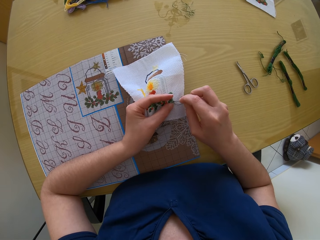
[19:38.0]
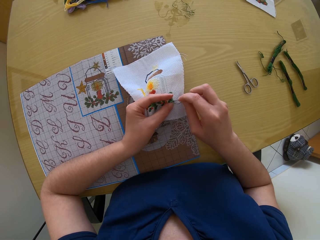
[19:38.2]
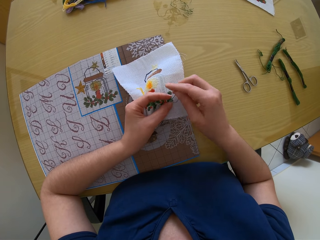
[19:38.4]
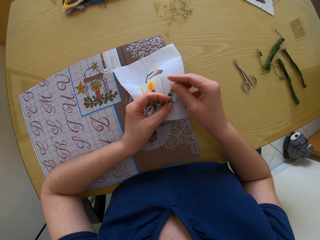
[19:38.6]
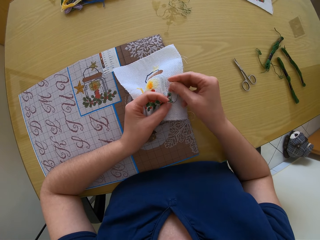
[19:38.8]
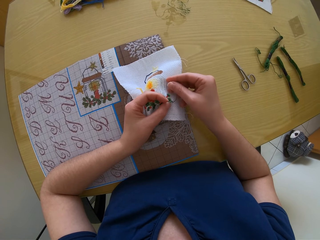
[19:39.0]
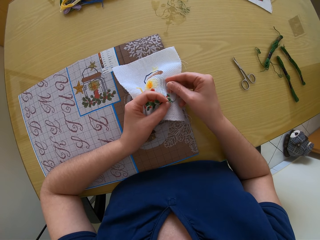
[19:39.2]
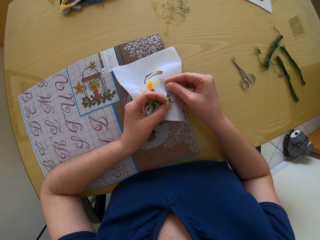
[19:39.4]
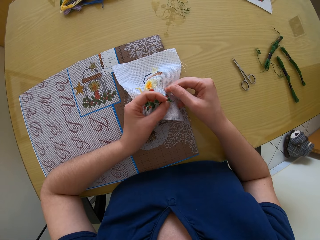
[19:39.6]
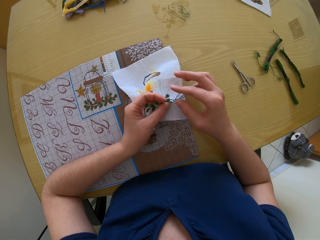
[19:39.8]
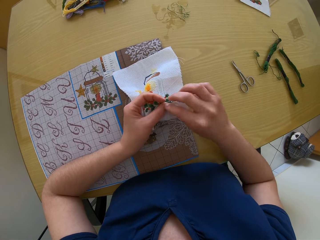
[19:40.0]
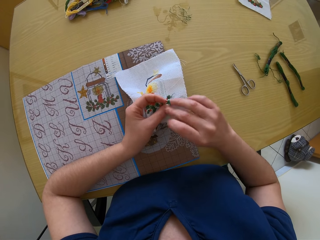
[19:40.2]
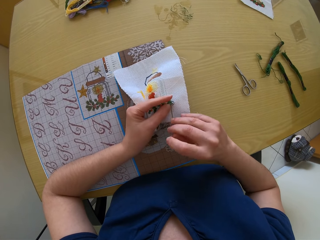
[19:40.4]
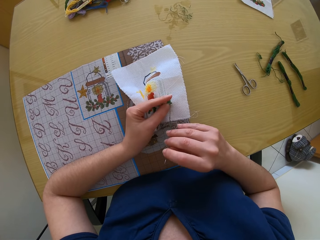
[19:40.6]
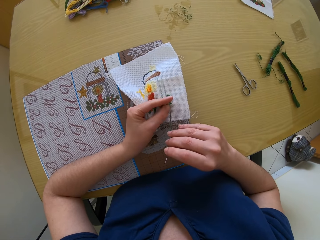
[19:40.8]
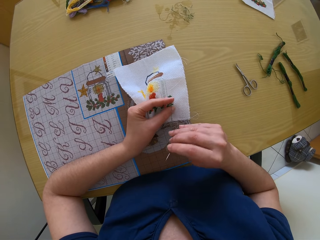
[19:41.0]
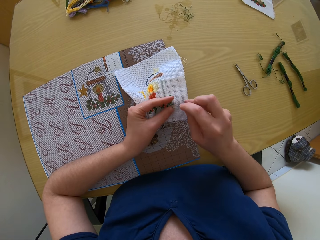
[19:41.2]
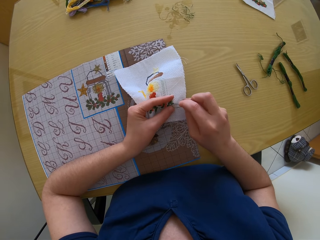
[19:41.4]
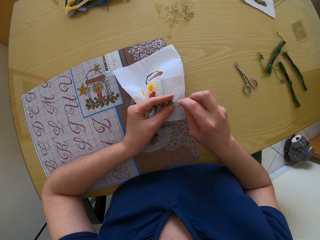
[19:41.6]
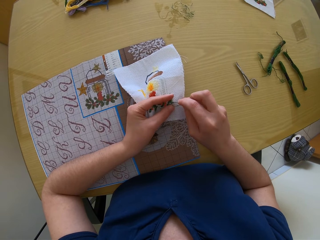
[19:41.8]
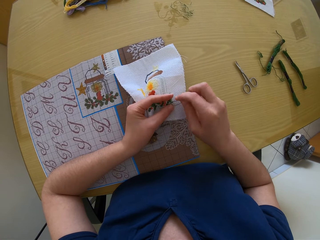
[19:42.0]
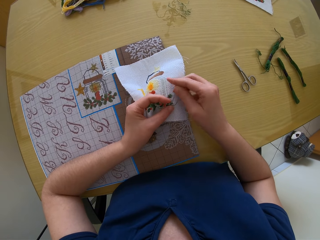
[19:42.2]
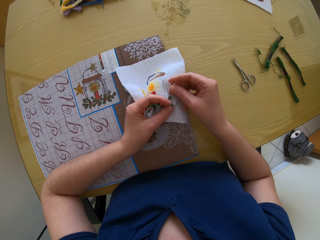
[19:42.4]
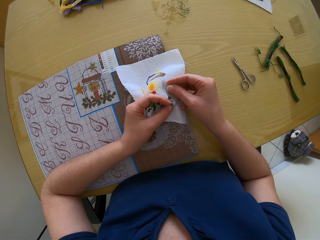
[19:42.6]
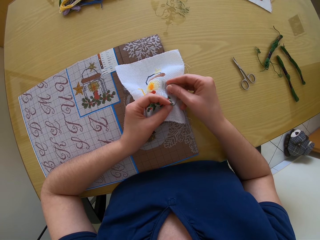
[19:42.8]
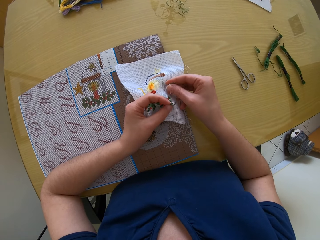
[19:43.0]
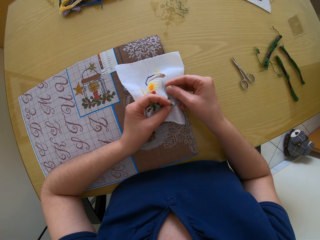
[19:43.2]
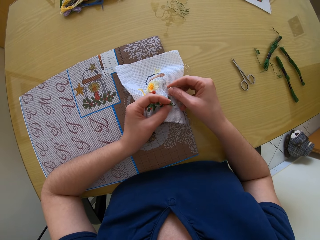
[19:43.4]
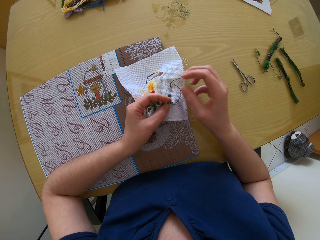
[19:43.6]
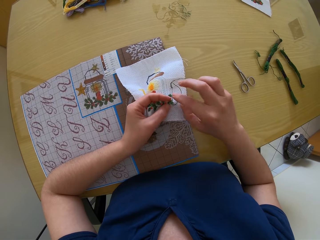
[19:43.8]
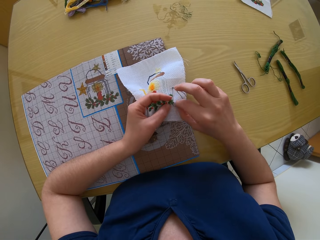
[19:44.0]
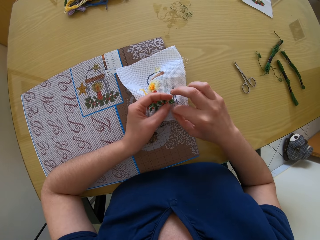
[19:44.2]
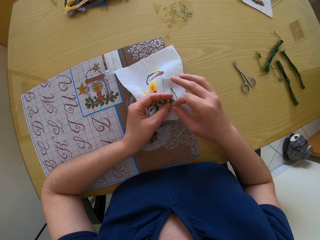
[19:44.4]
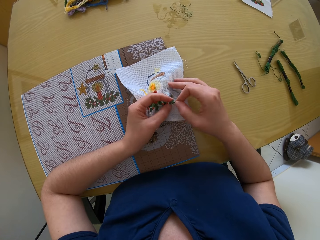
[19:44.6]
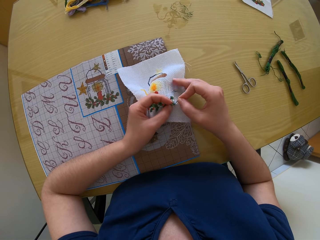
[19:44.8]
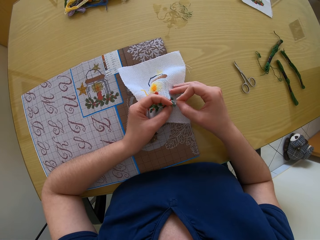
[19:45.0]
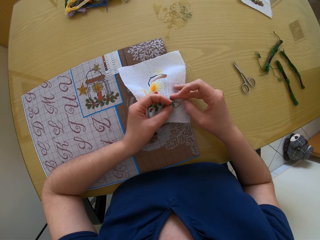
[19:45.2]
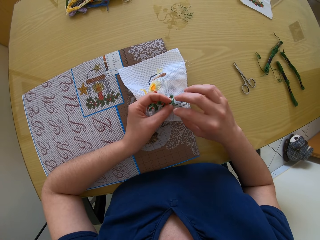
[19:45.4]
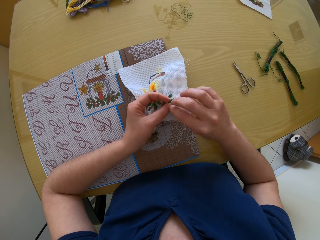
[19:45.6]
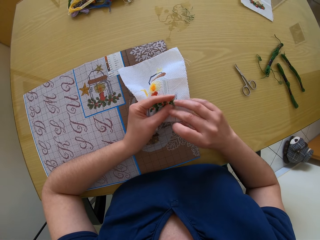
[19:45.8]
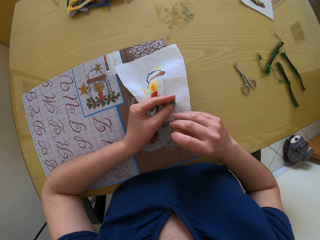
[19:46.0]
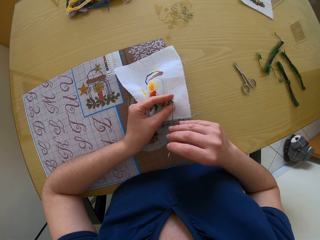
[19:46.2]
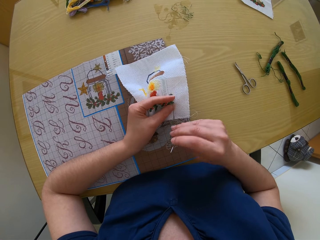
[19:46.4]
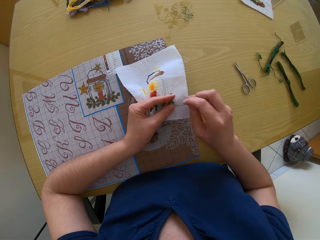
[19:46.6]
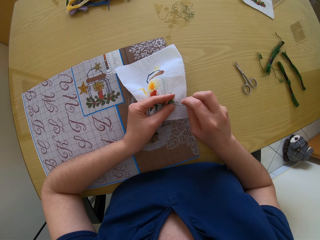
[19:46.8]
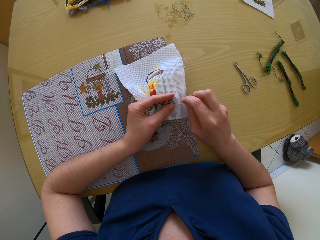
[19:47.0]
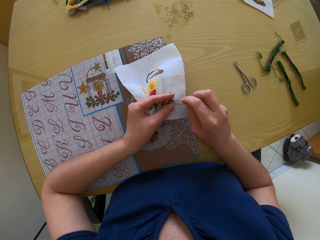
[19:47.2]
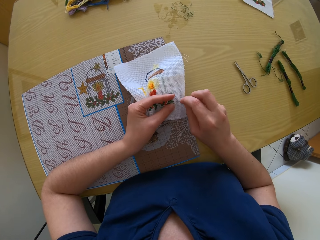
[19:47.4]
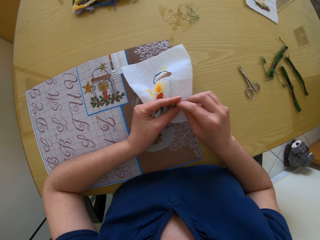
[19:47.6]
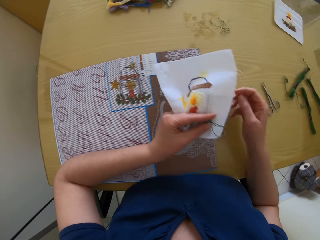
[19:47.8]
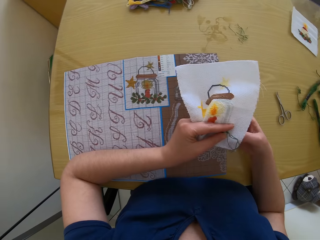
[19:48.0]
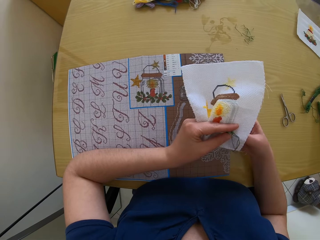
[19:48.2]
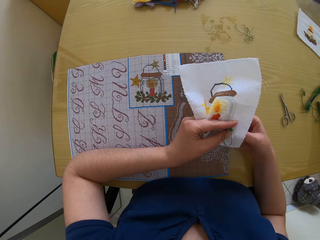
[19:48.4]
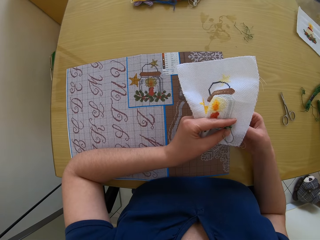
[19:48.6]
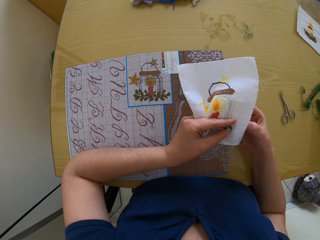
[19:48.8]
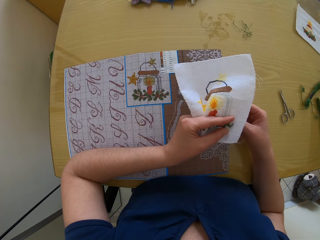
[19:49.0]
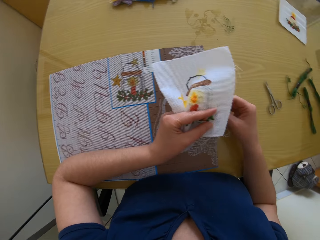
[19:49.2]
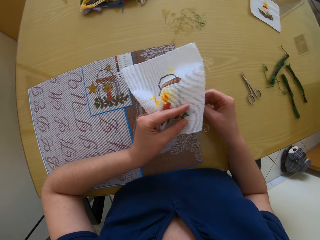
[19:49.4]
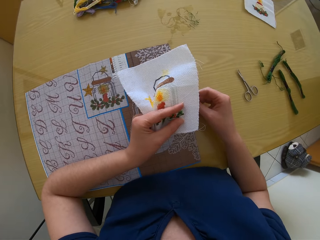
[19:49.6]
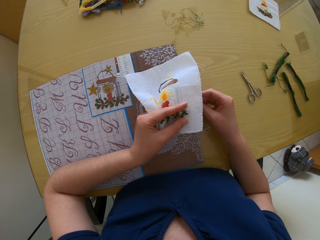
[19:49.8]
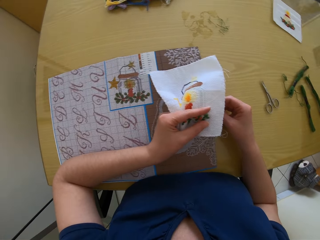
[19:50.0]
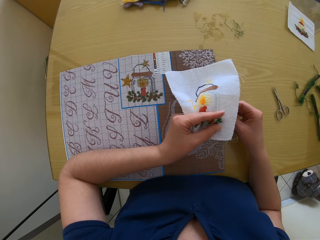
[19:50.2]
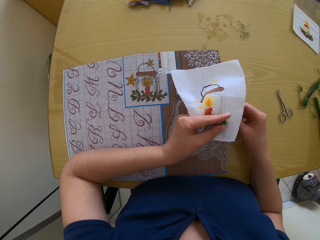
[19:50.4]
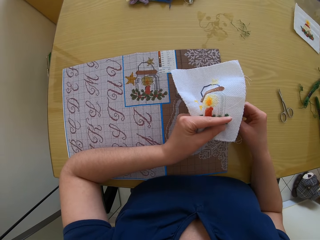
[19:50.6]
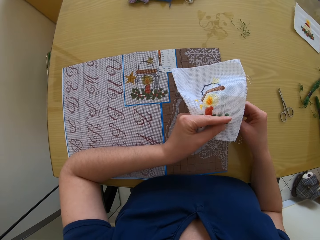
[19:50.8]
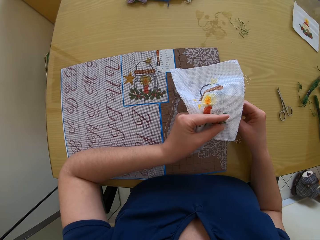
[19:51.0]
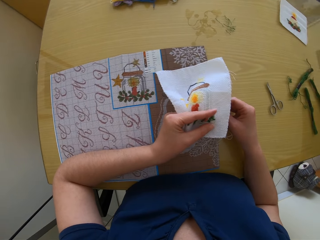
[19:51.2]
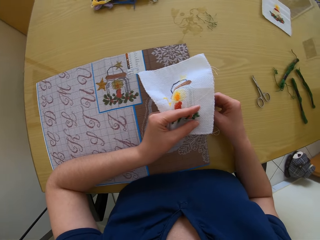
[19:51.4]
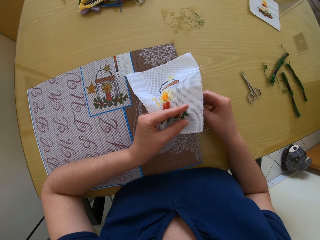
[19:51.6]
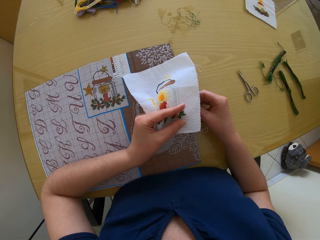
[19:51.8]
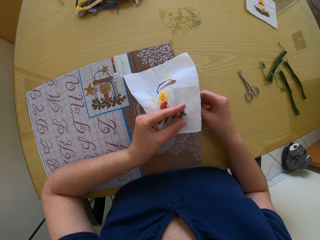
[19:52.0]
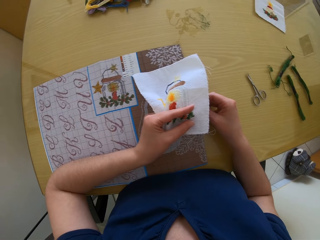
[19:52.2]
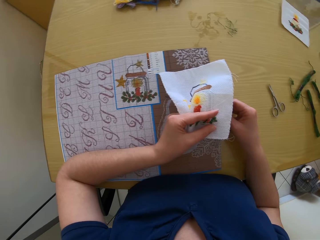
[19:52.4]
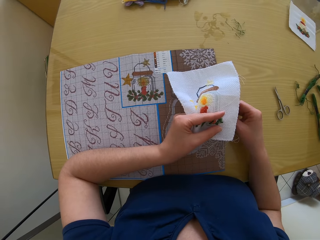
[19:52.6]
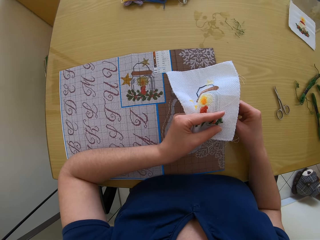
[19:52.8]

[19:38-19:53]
The camera wearer pulls sewing thread. They put a needle on the cloth. They pull the sewing thread. They put the needle on the cloth. They pull the sewing thread.

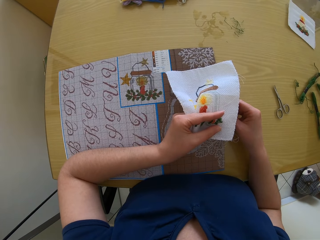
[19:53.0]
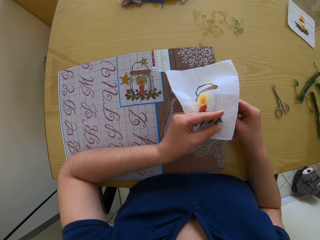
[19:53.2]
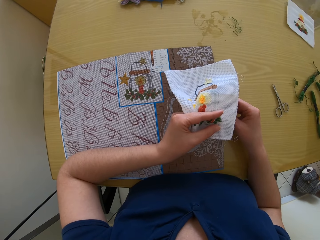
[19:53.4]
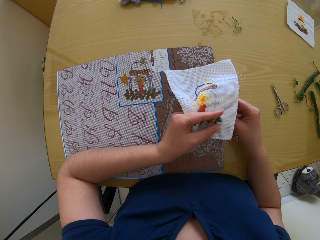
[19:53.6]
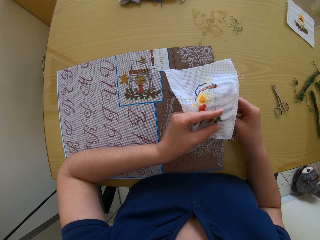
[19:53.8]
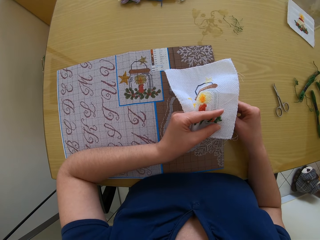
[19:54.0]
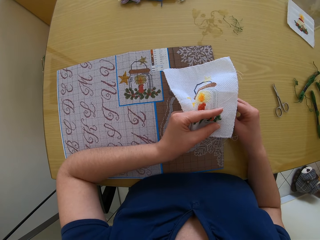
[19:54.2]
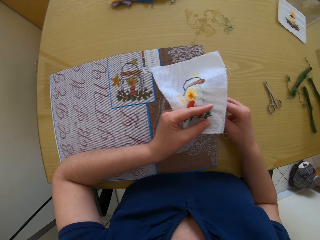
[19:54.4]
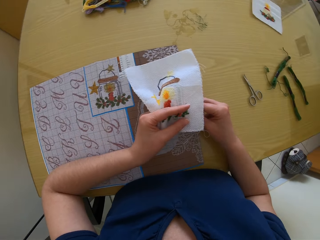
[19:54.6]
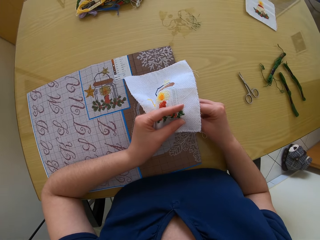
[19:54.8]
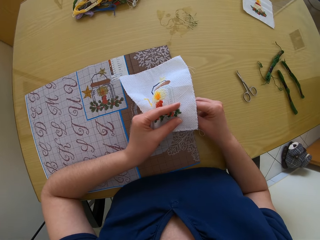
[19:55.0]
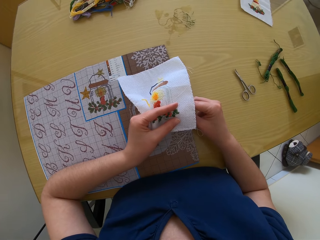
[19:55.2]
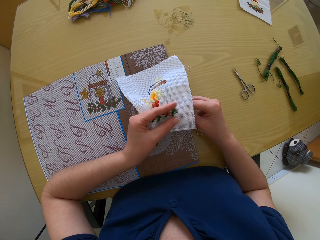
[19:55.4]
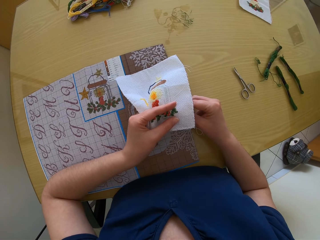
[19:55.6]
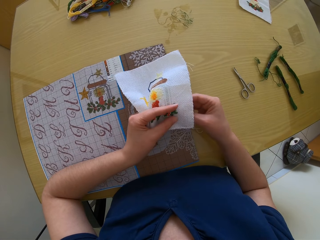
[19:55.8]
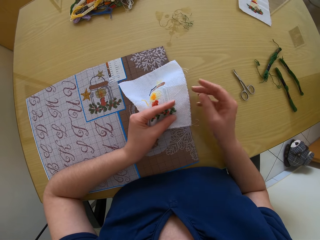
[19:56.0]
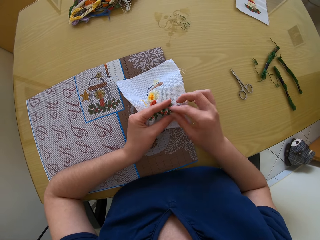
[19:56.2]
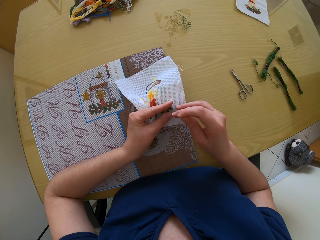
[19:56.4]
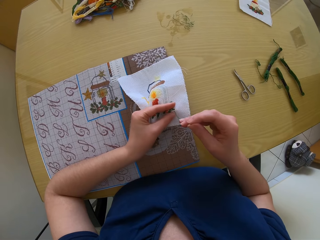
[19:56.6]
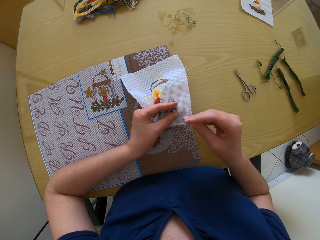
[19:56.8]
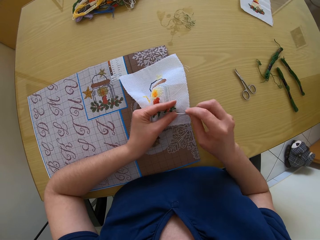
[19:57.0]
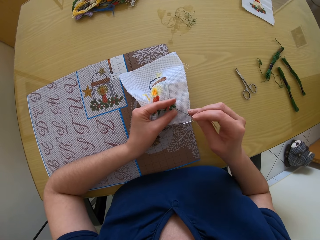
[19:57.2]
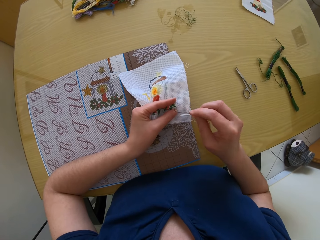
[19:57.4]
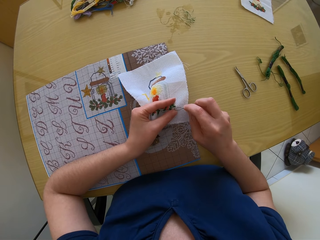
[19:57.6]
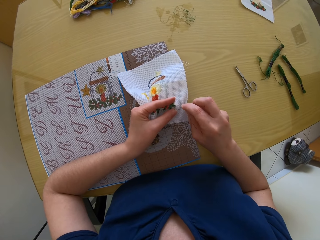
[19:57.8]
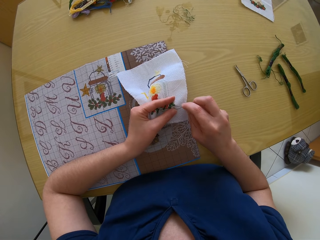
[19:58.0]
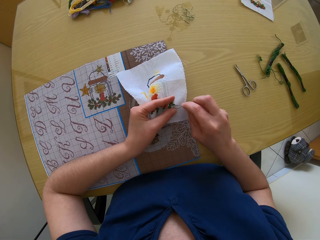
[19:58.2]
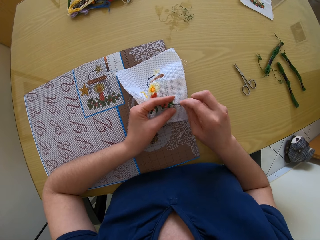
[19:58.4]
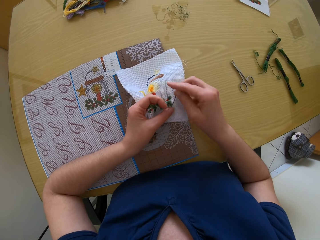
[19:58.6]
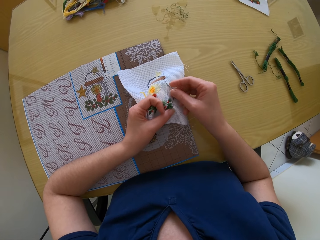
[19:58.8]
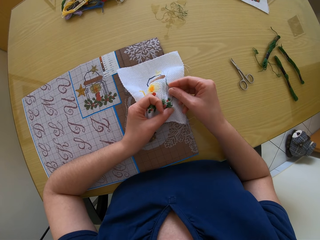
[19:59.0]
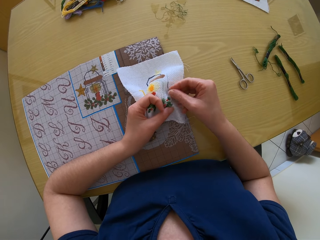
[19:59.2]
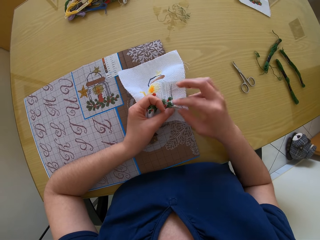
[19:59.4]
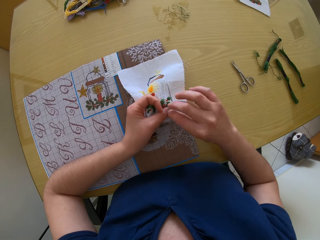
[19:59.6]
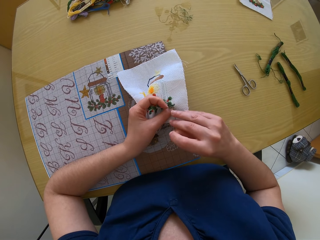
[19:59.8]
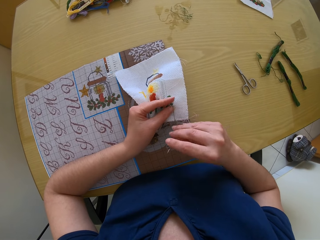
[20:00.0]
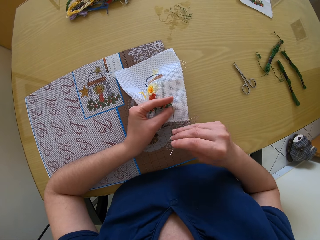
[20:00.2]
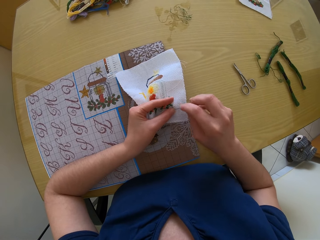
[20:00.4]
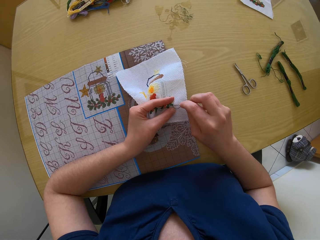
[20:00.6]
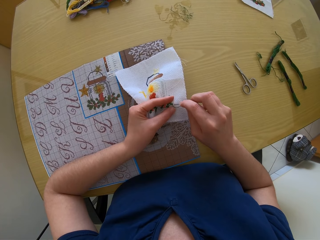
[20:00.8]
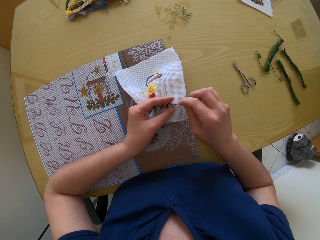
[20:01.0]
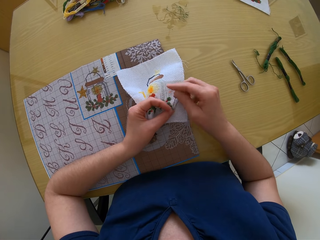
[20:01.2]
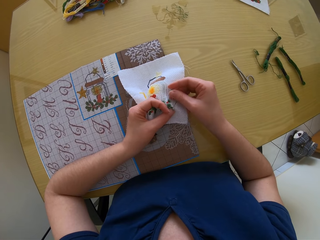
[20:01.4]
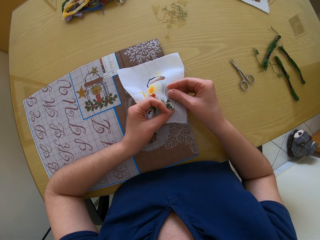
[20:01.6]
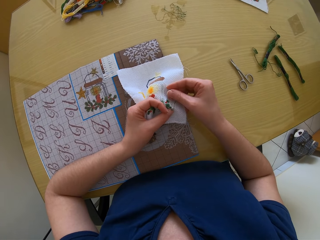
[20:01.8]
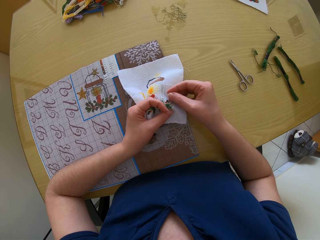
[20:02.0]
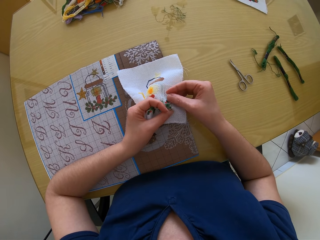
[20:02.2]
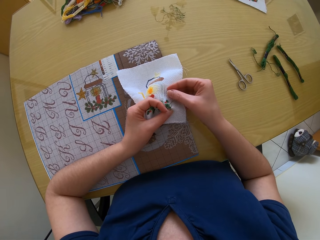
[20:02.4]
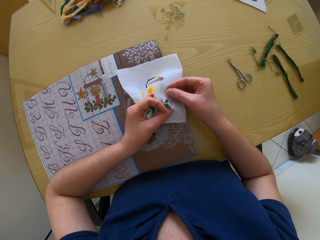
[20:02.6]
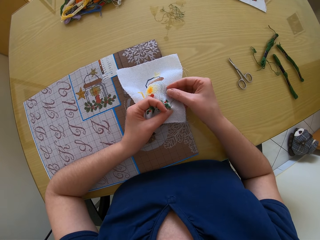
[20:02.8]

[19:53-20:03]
The camera wearer puts the needle on the cloth. They pull the sewing thread. They put the needle on the cloth. They pull the sewing thread. They put the needle on the cloth.
